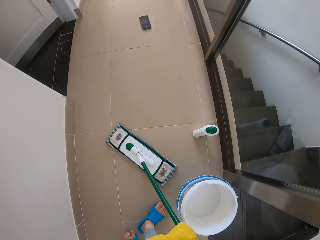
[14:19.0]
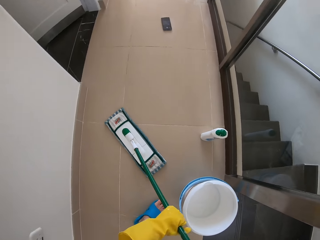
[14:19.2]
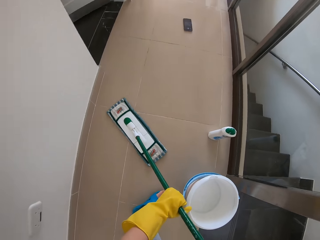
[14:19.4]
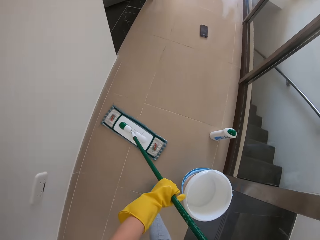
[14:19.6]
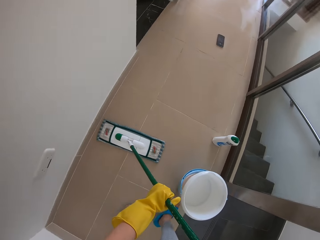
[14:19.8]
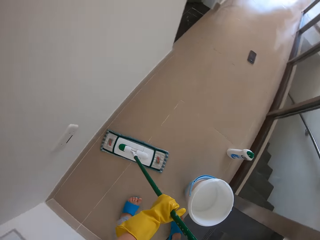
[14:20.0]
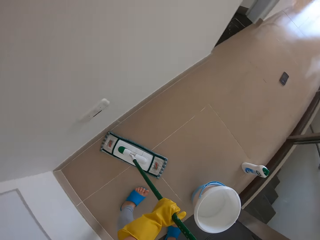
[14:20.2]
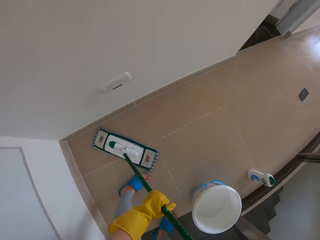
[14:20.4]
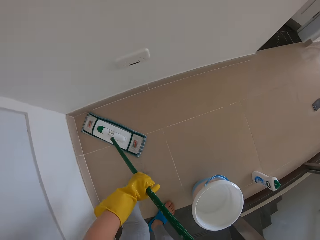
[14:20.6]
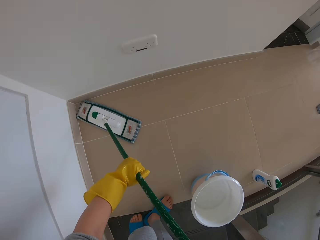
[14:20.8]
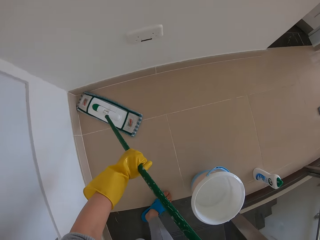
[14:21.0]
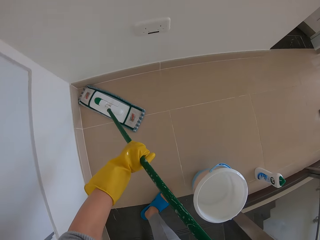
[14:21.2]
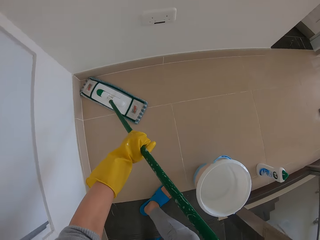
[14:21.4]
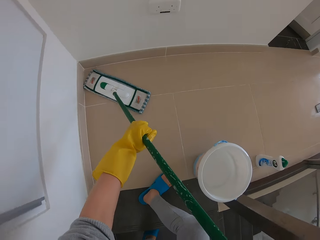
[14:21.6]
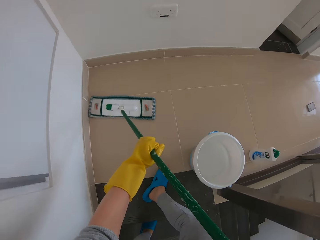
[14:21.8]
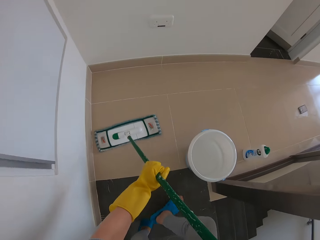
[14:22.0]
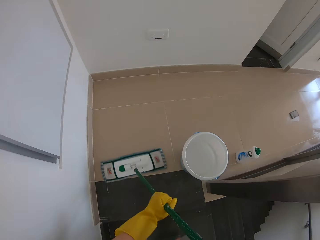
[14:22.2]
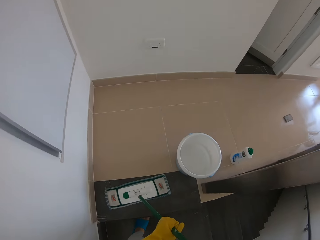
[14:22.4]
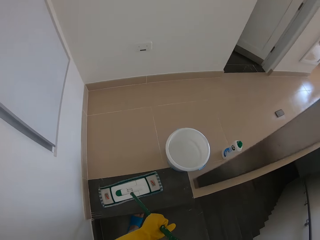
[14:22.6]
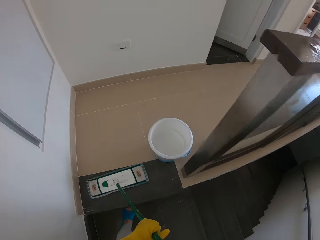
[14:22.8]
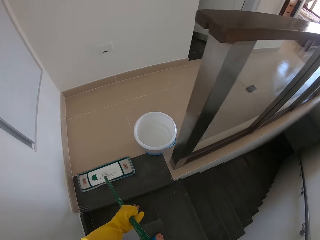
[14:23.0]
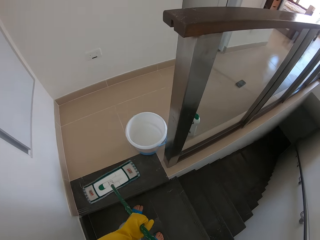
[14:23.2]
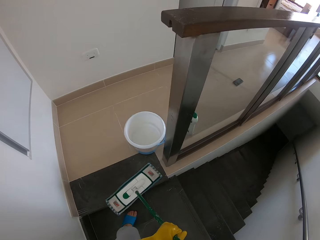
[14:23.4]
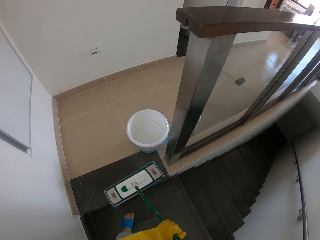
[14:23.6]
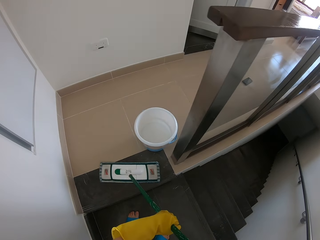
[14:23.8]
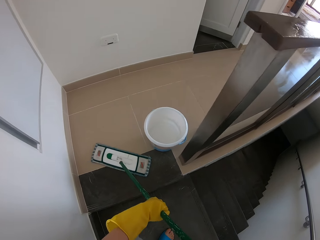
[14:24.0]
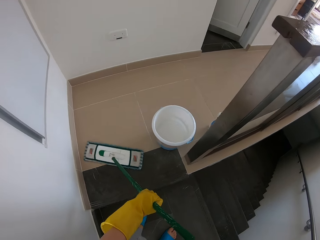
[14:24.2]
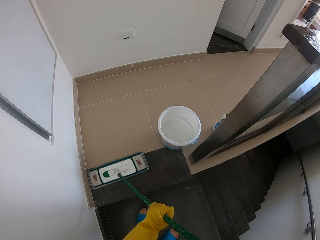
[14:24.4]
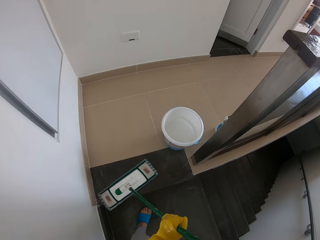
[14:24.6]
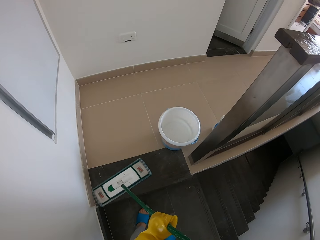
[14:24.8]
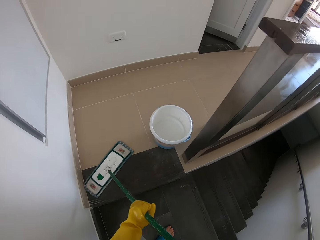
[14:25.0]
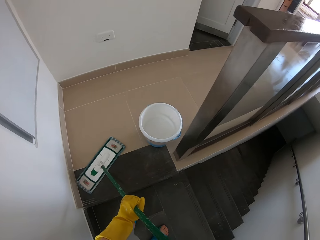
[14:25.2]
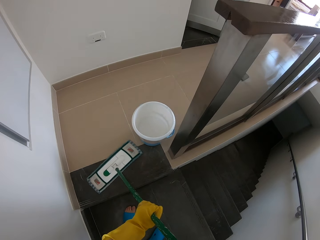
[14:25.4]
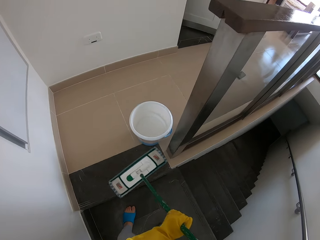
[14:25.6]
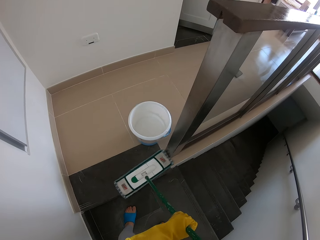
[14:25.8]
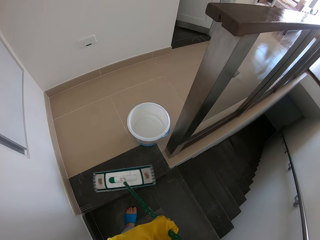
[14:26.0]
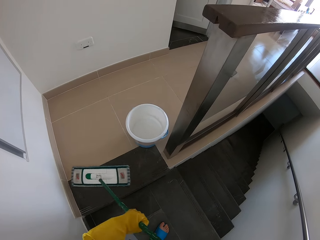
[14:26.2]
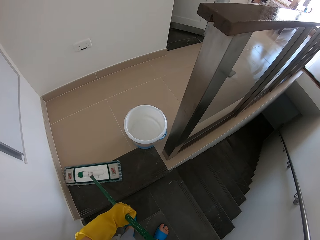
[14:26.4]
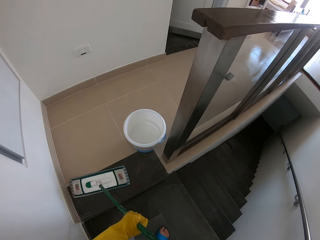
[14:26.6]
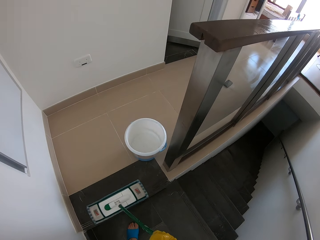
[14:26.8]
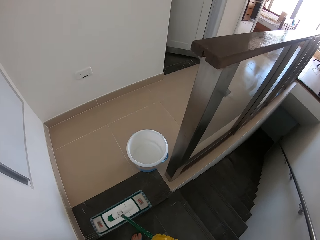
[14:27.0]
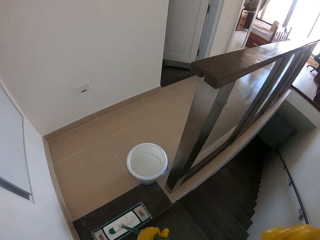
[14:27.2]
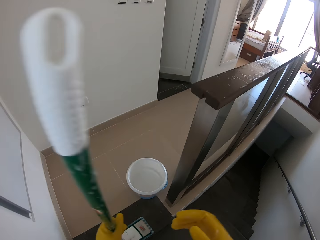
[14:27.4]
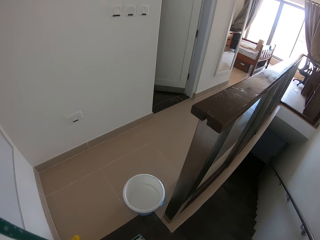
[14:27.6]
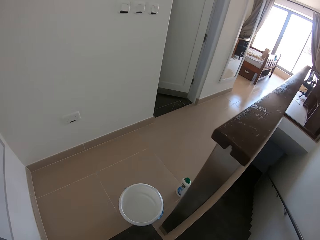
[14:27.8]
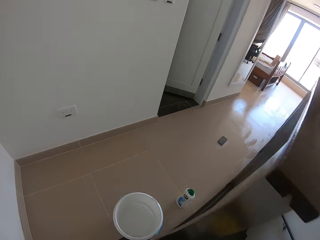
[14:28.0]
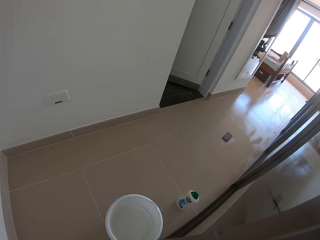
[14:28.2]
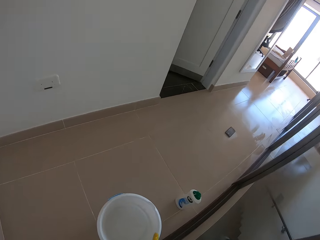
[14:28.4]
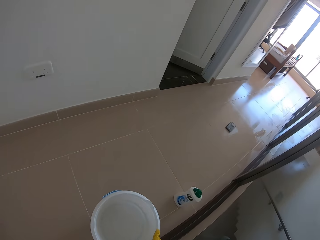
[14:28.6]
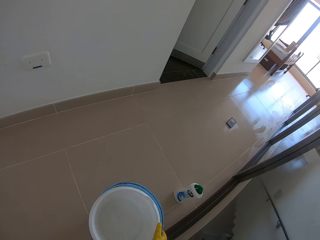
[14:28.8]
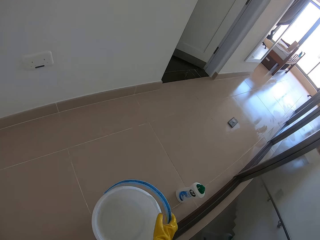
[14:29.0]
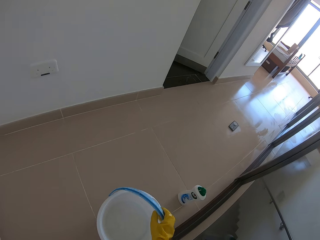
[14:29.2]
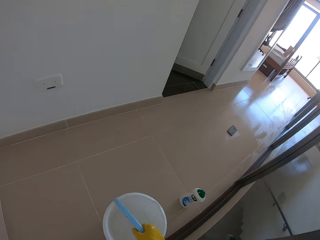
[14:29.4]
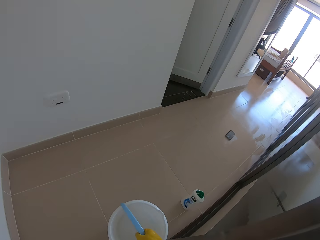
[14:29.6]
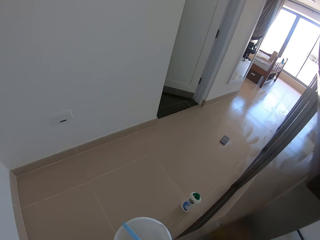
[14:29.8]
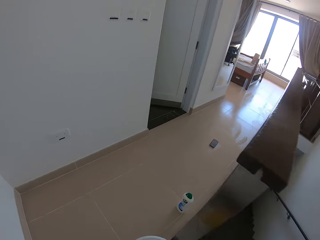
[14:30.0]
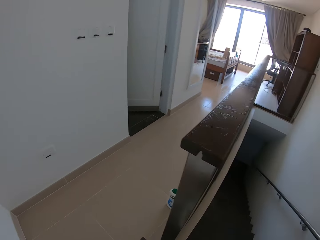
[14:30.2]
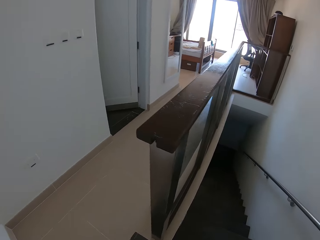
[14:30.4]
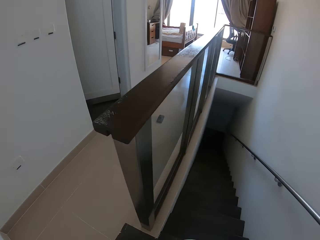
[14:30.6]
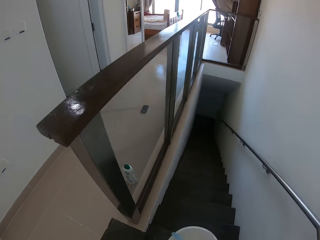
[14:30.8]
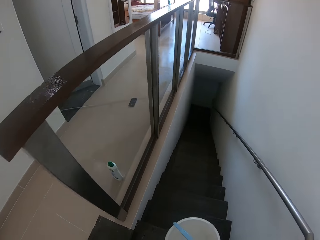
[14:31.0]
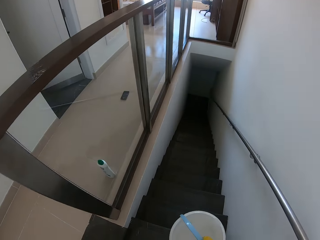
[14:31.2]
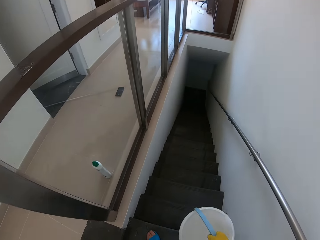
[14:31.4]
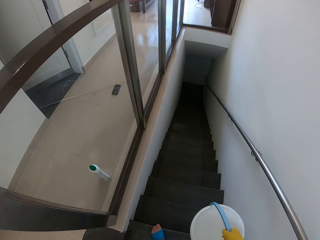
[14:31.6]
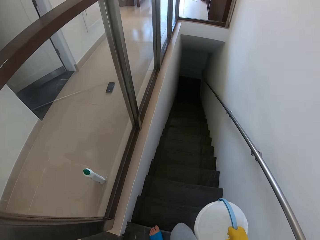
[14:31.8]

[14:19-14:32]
The camera wearer mops the floor using the moper. They carry the bucket of water down the stairs.

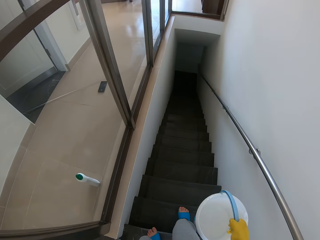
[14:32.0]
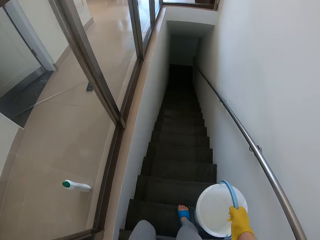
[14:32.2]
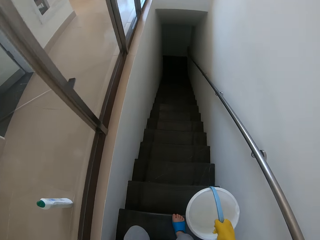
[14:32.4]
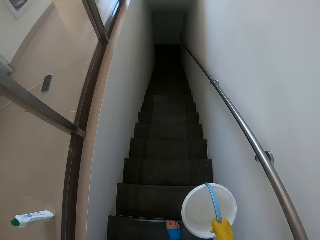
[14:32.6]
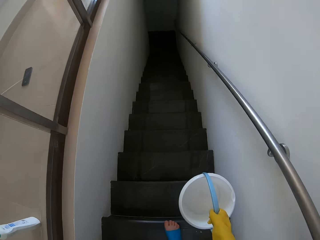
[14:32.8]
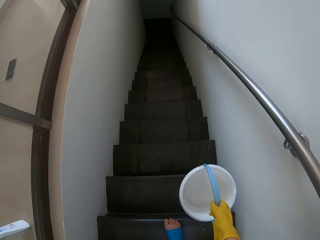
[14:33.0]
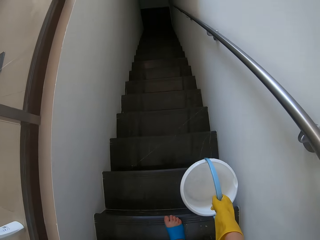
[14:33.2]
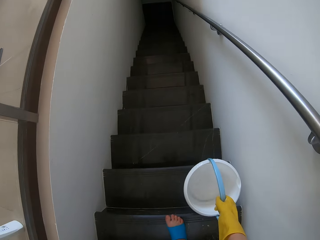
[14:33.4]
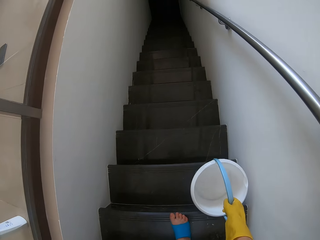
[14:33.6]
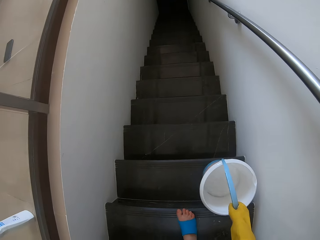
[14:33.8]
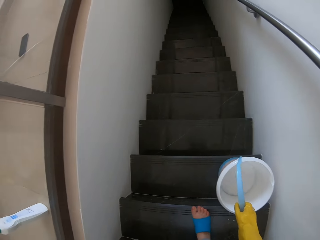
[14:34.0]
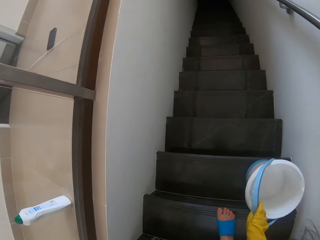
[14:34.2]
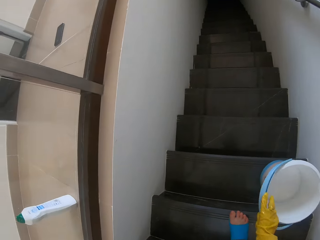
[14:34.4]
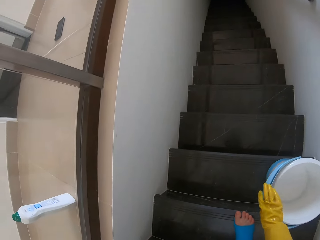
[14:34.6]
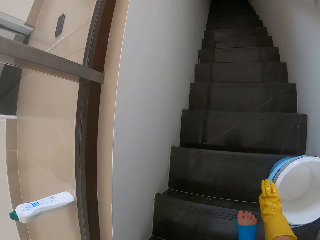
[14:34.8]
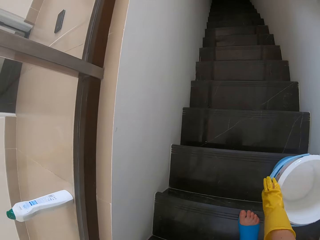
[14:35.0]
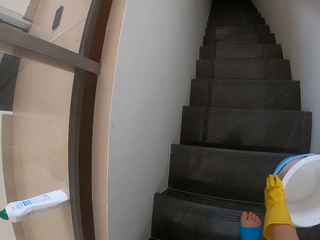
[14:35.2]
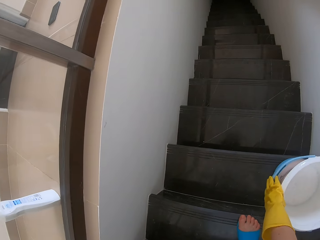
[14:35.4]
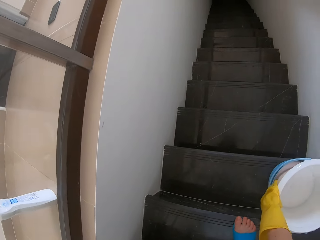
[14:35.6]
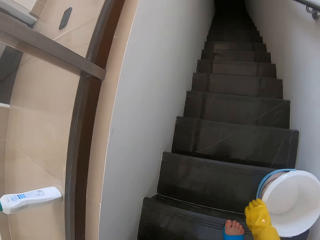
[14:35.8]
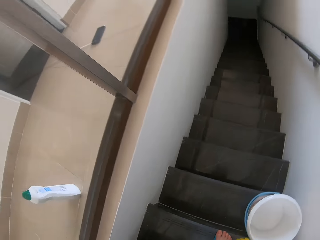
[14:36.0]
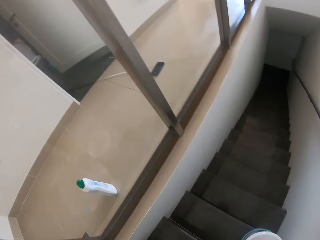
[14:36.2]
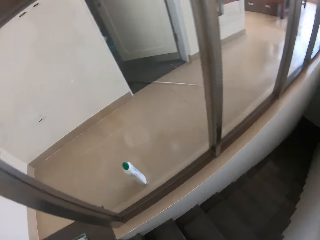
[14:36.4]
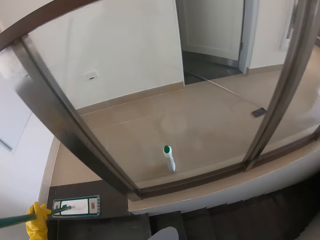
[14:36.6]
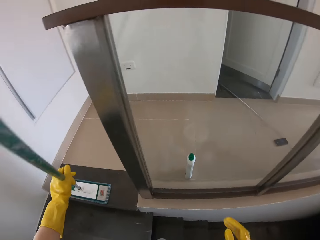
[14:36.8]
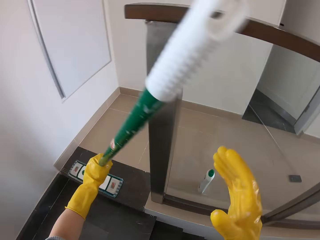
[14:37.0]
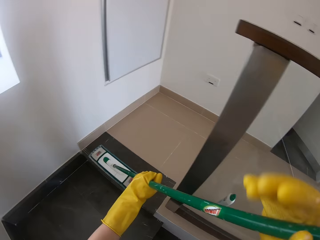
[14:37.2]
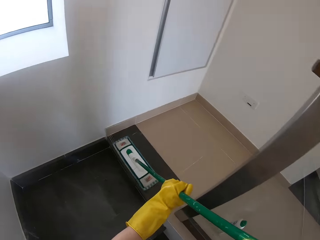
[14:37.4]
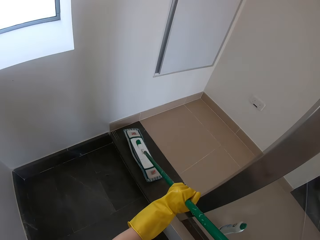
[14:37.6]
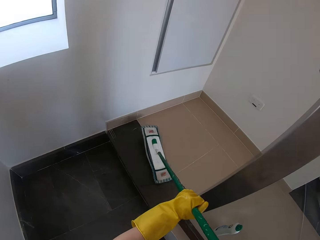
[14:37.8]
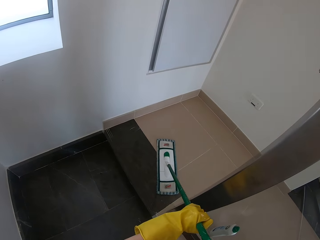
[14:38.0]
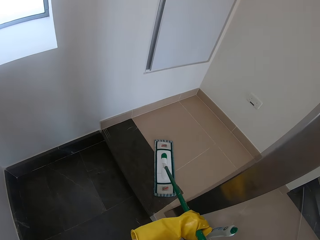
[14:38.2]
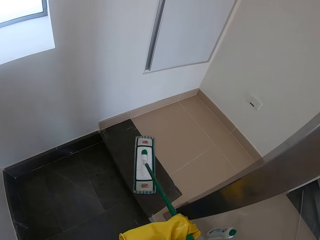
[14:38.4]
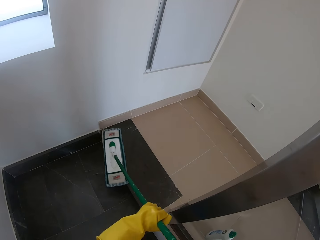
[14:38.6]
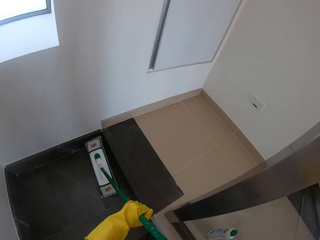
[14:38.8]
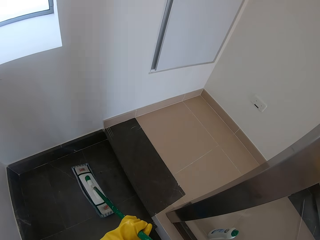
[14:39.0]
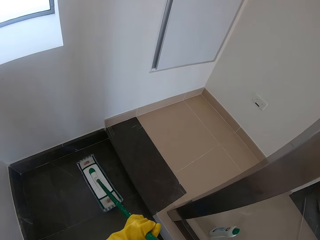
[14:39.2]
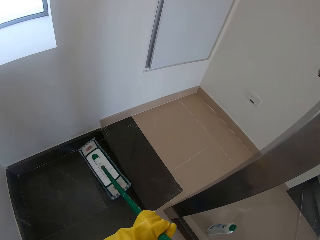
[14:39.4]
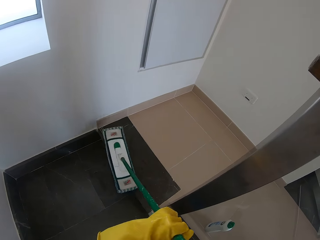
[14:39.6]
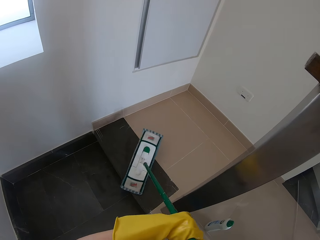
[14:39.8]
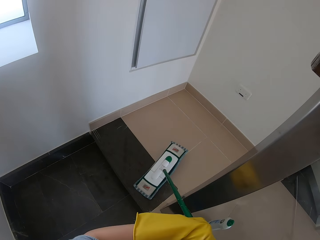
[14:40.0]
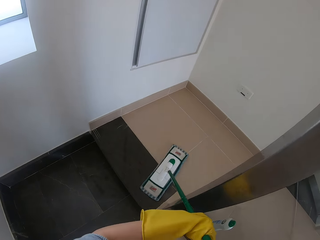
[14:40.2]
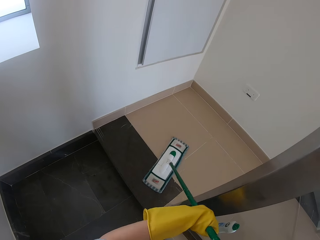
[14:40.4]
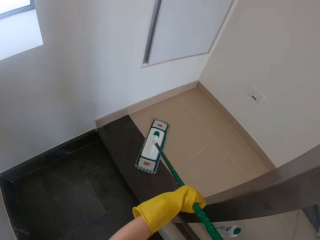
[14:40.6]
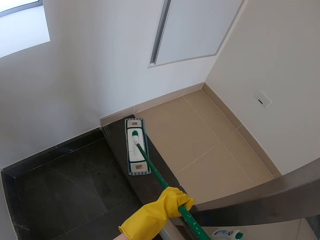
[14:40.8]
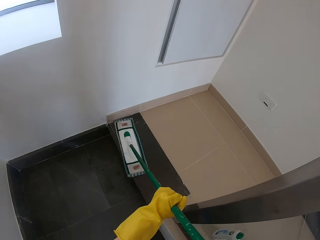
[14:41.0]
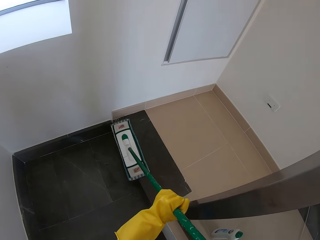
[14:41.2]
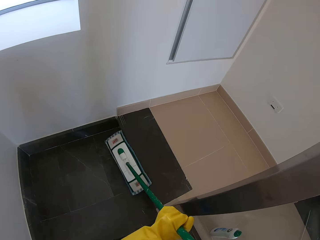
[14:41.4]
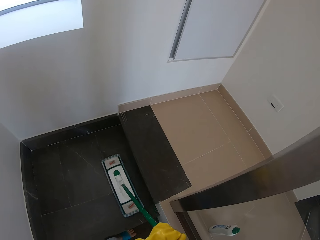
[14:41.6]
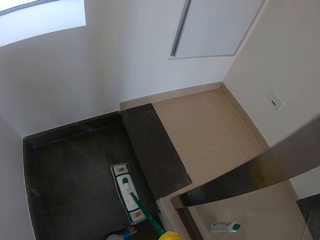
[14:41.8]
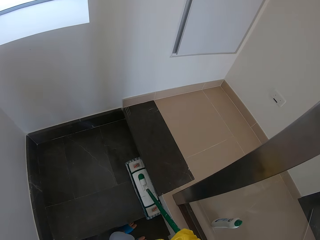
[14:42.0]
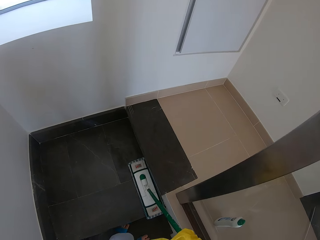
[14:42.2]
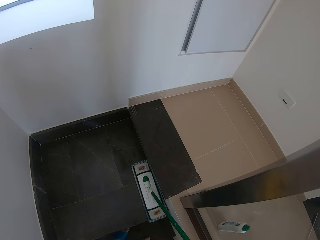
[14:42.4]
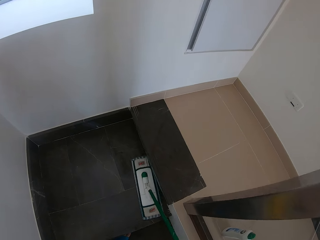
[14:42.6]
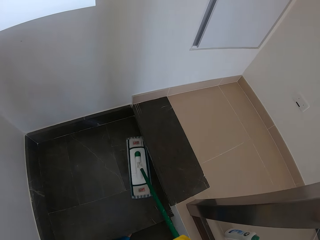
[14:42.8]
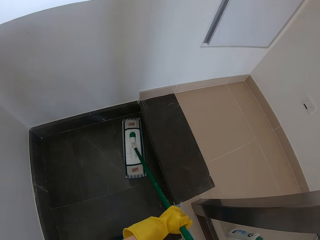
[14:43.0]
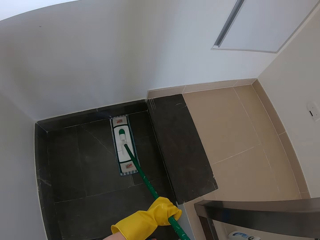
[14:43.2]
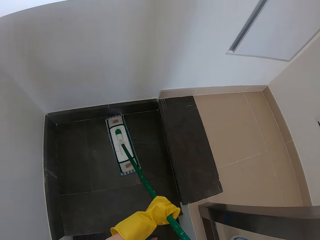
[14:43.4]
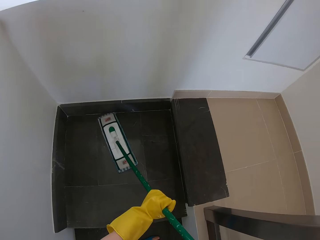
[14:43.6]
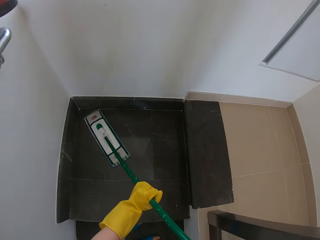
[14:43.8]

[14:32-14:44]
The camera wearer puts the bucket down the stairs. They mop the stairs using the moper.
